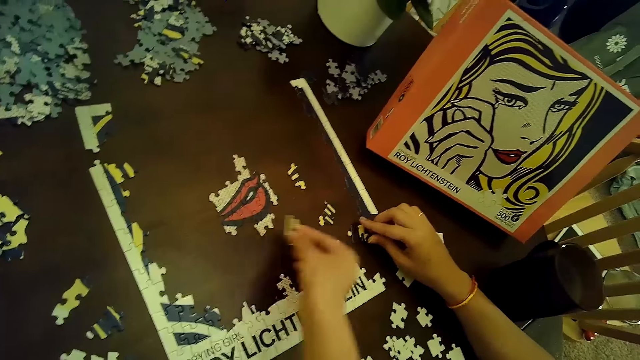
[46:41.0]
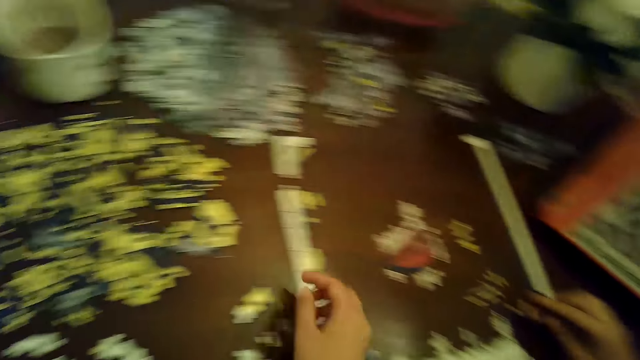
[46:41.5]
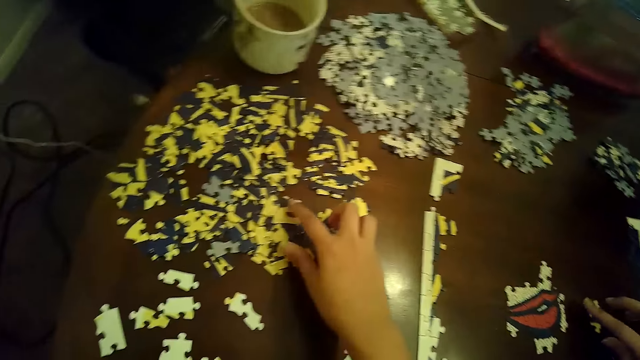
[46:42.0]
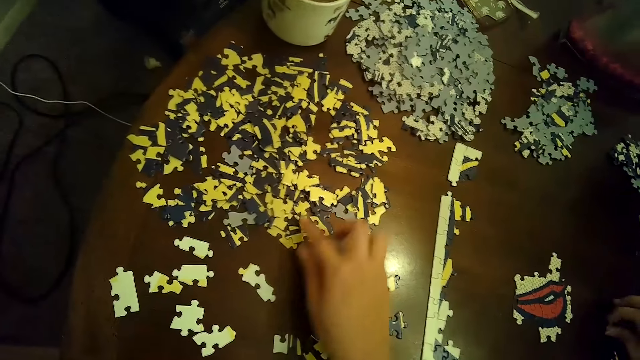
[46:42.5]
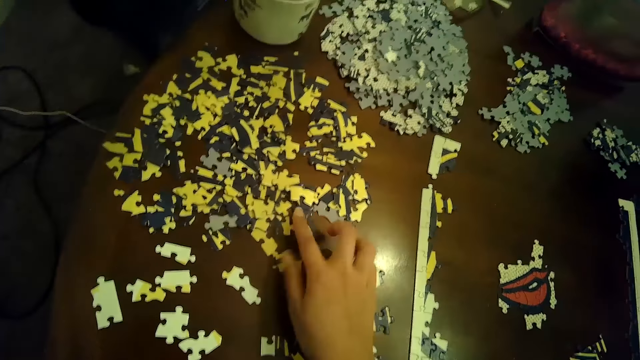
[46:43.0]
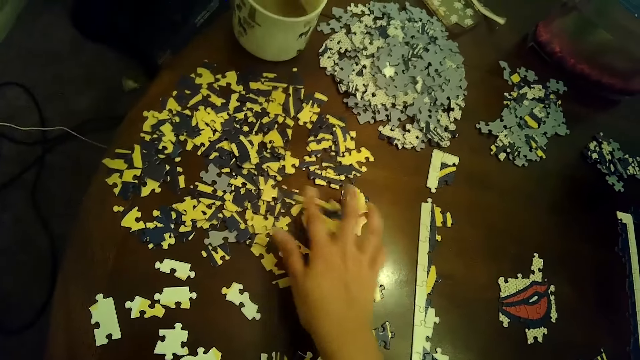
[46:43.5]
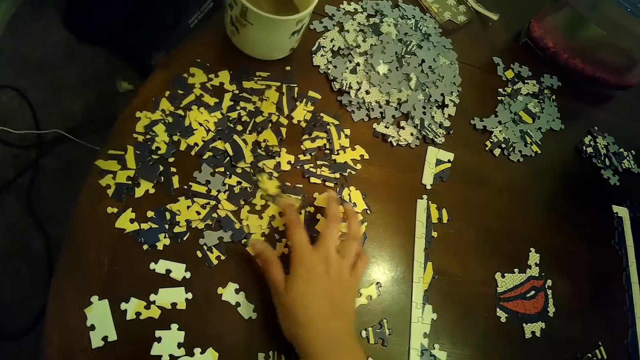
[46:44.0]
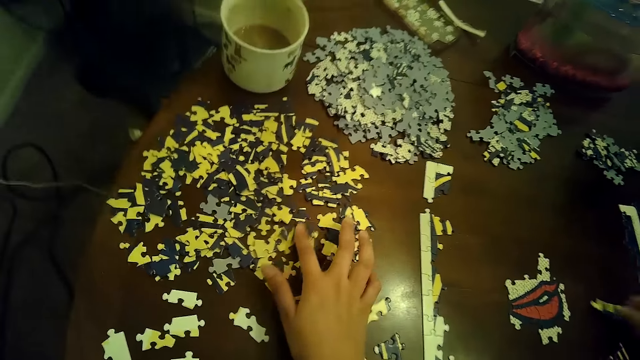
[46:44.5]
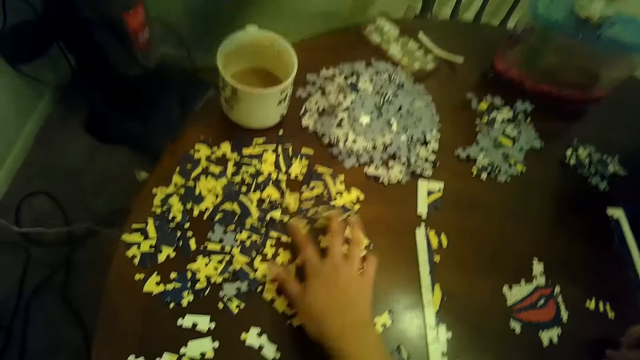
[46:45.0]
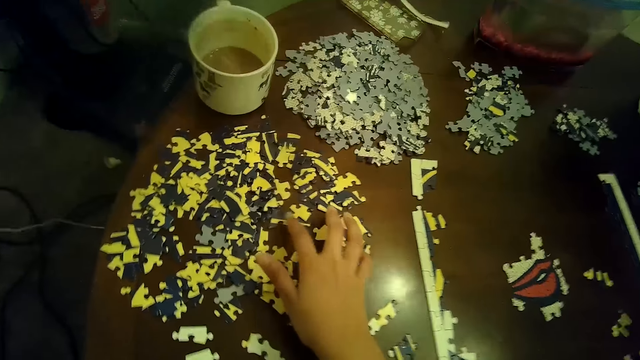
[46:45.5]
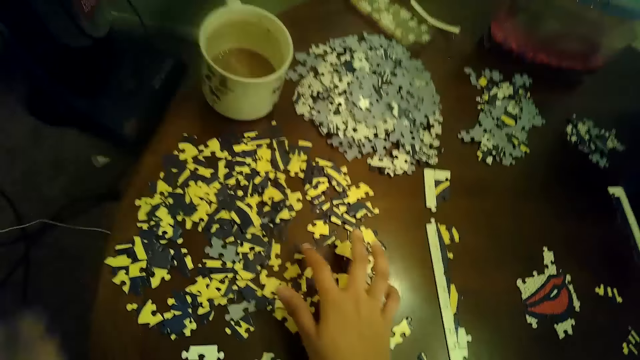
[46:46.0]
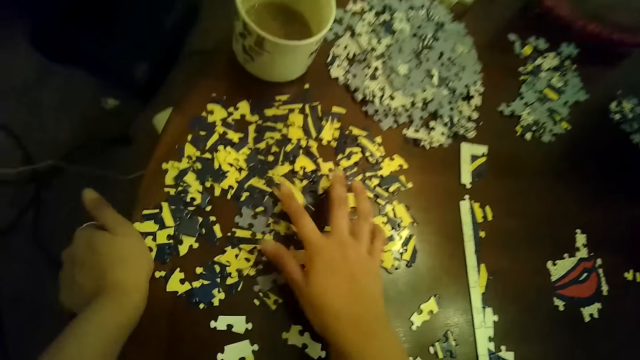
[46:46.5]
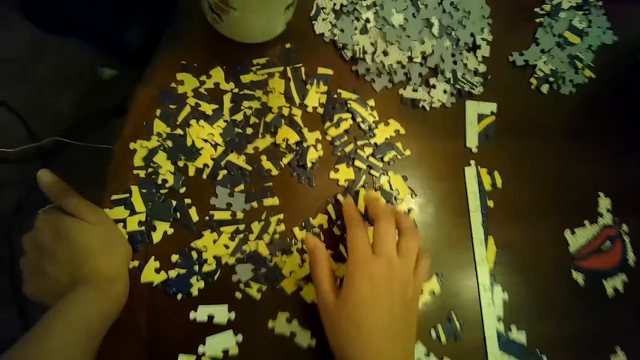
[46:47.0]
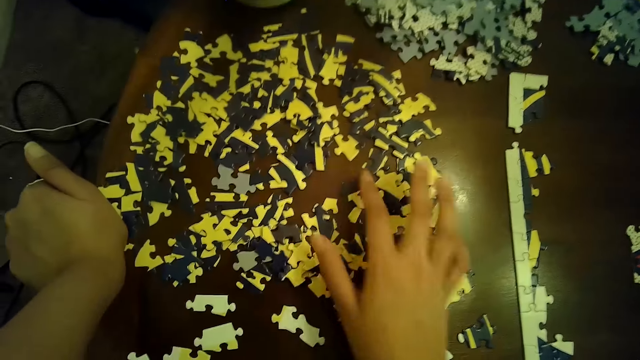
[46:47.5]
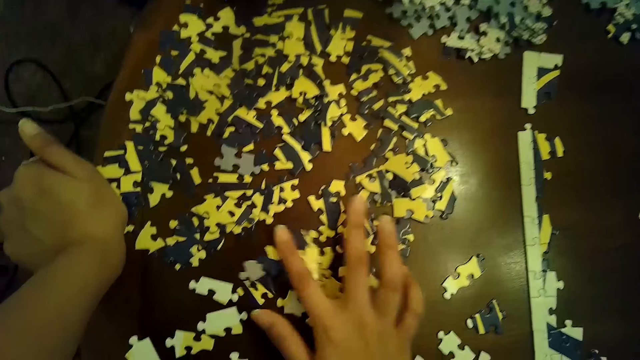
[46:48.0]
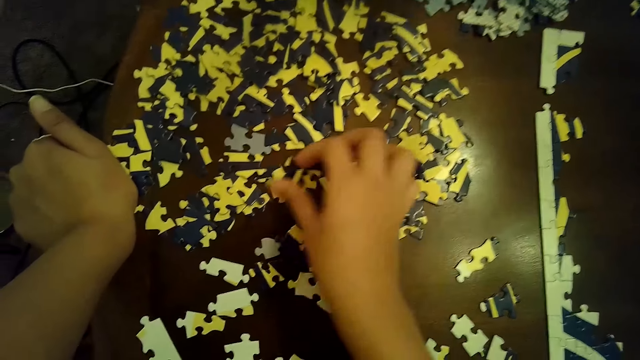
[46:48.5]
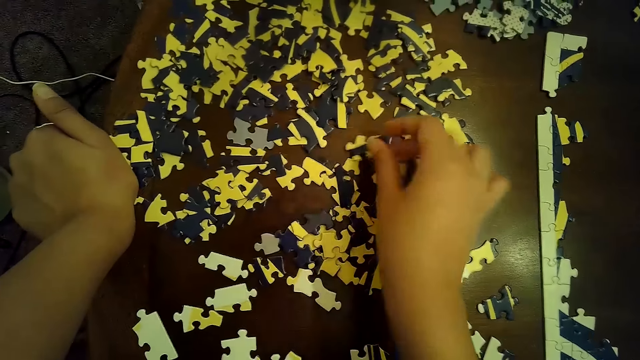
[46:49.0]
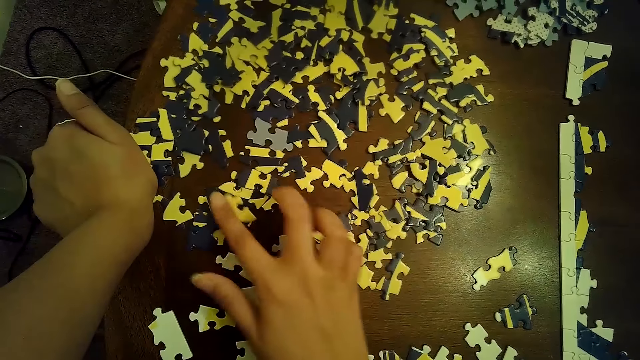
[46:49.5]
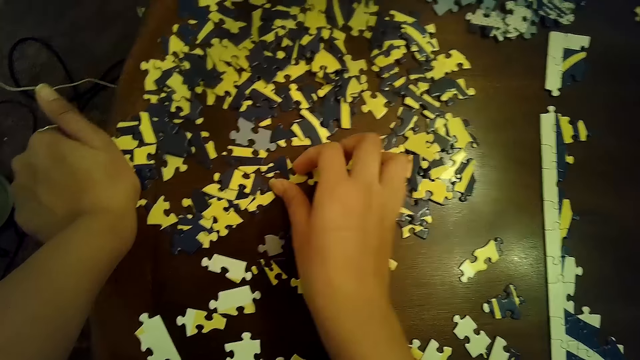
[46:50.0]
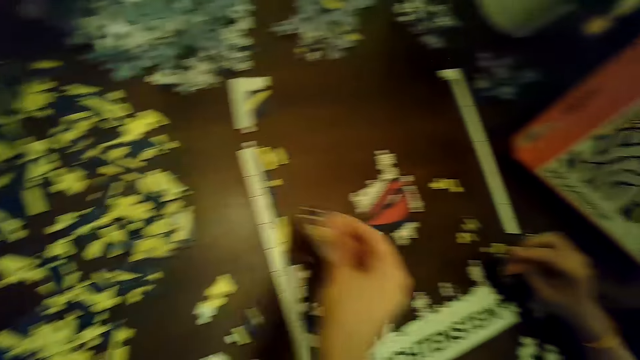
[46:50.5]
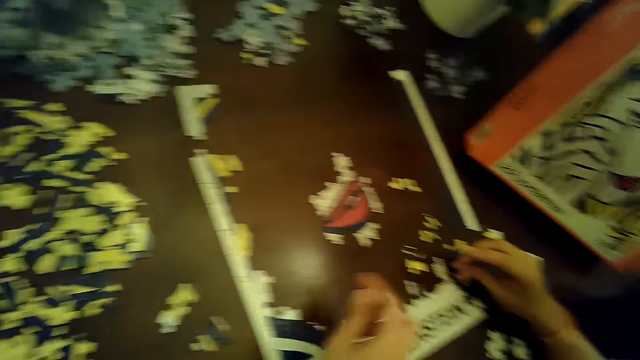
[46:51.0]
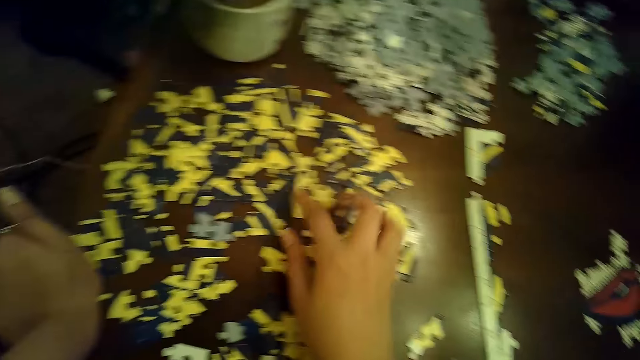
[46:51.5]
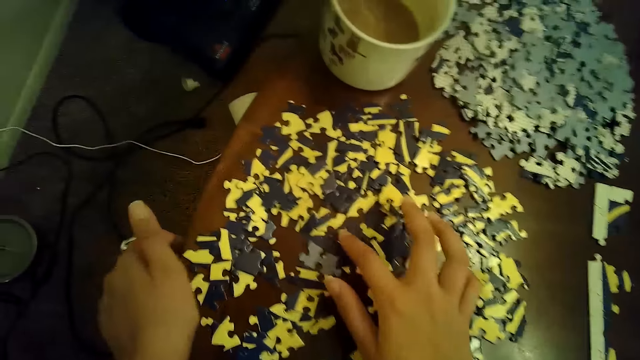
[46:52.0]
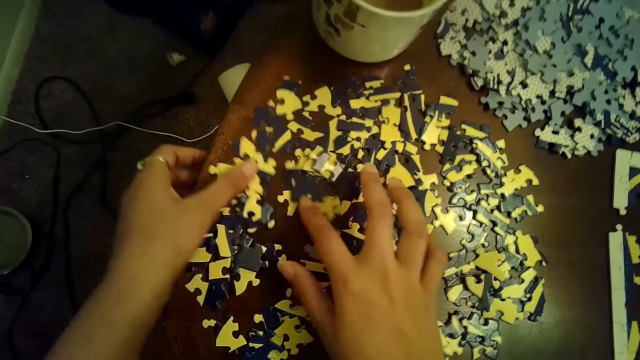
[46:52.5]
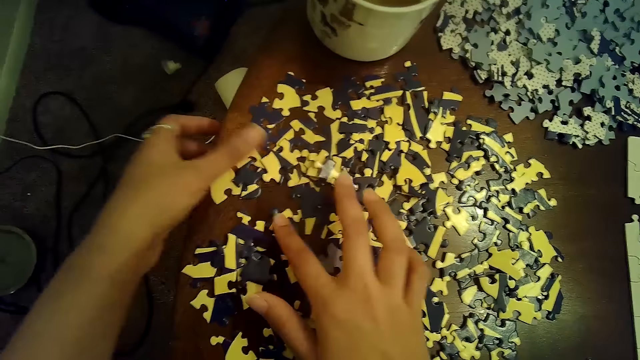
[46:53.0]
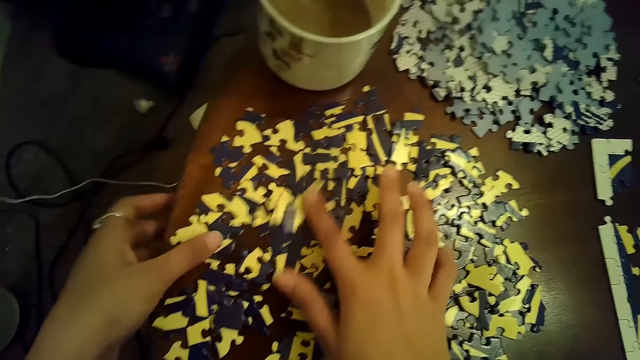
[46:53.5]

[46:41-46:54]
The woman places a puzzle piece on the table with her right hand. The camera wearer places the puzzle piece on the table with her right hand. The woman picks up a puzzle piece from the table with her right hand. The camera wearer moves puzzle pieces on the table with her right hand repeatedly. The woman places the puzzle piece on the table with her right hand. The camera wearer moves puzzle pieces with her right hand. She moves puzzle pieces with her right hand again. She places her left hand on the table. She moves puzzle pieces with her right hand repeatedly. She picks up a puzzle piece from the table with her right hand. She places the puzzle piece on the table with her right hand. She moves puzzle pieces with her right hand. She picks up a puzzle piece from the table with her right hand. She places the puzzle piece on the table with her right hand. She moves puzzle pieces on the table with her right hand. She moves puzzle pieces with both hands.

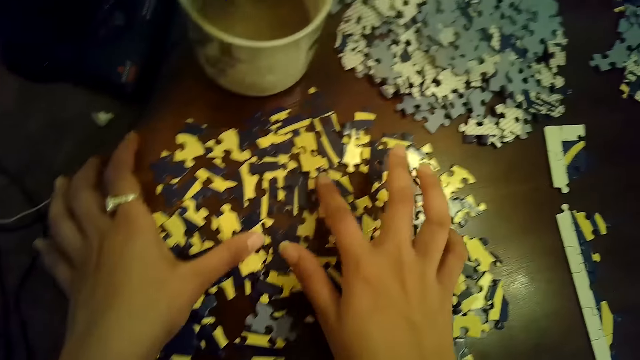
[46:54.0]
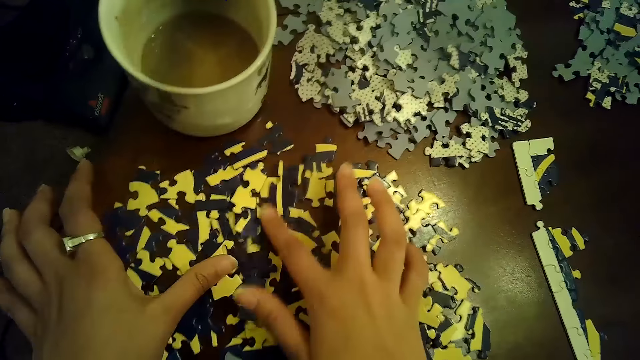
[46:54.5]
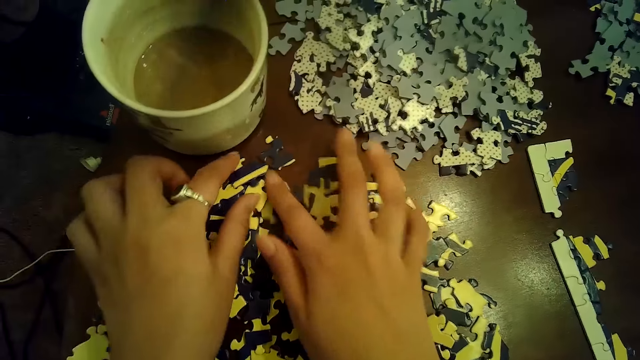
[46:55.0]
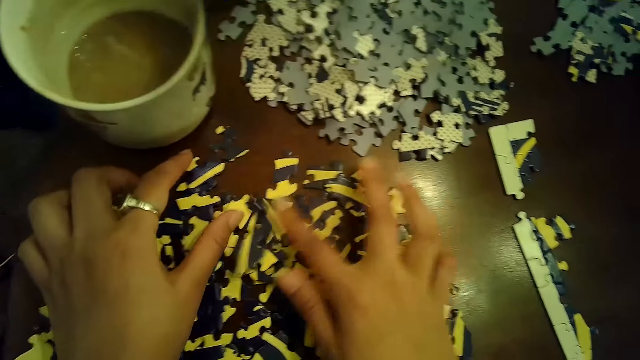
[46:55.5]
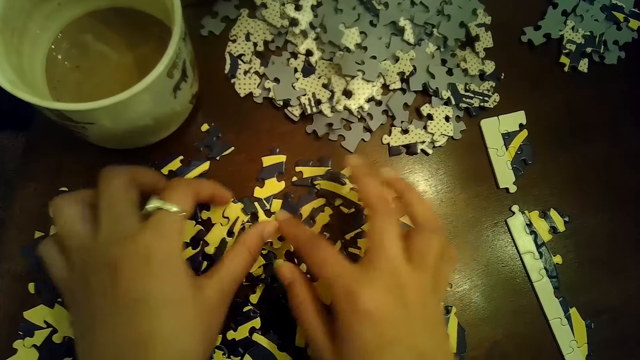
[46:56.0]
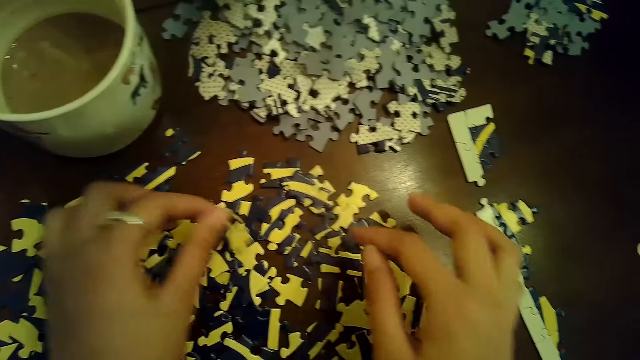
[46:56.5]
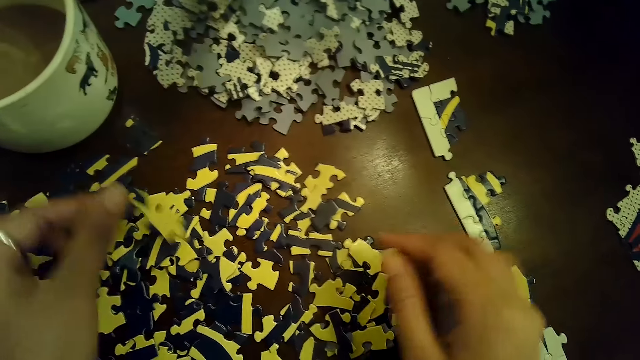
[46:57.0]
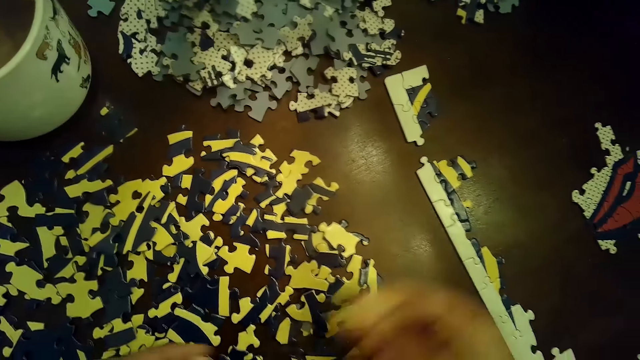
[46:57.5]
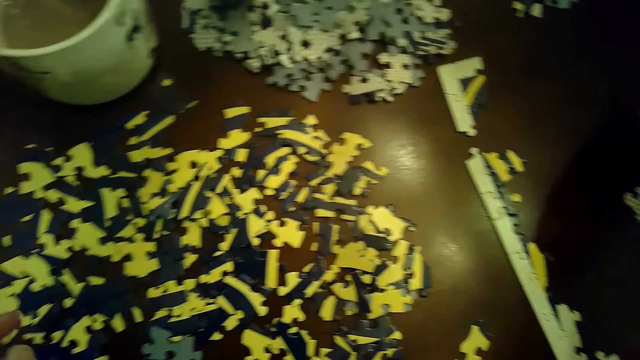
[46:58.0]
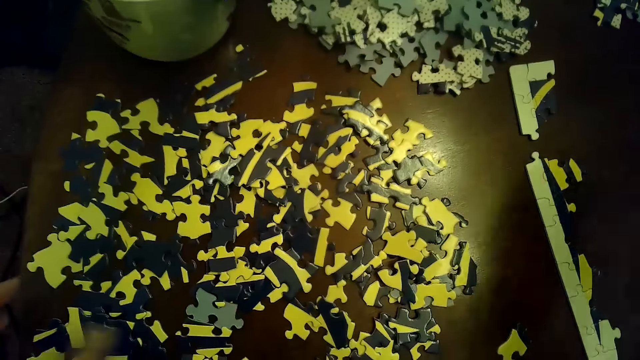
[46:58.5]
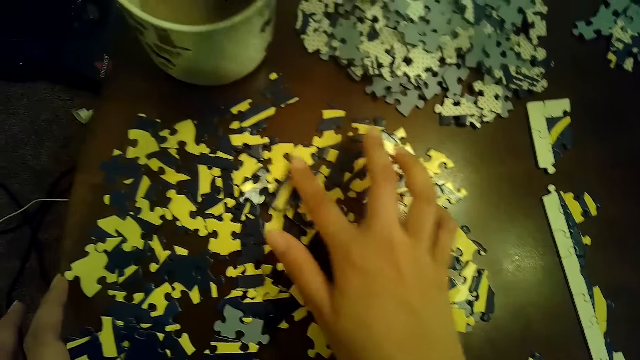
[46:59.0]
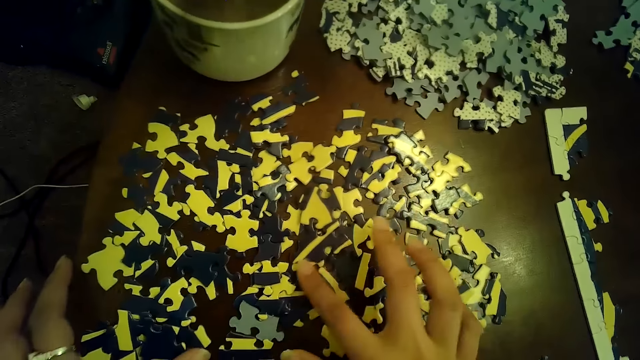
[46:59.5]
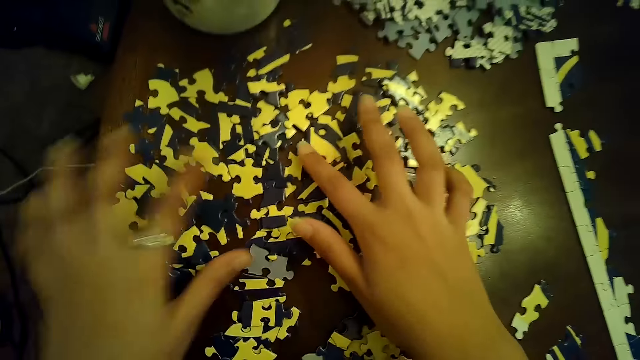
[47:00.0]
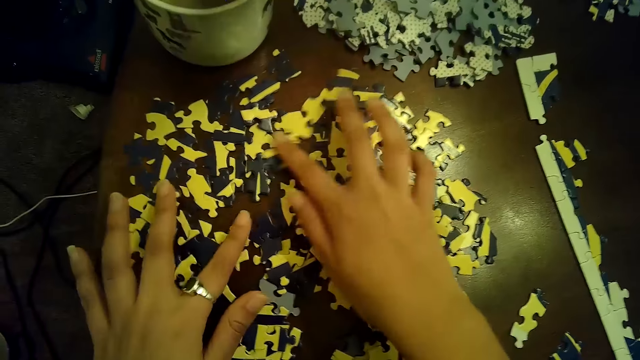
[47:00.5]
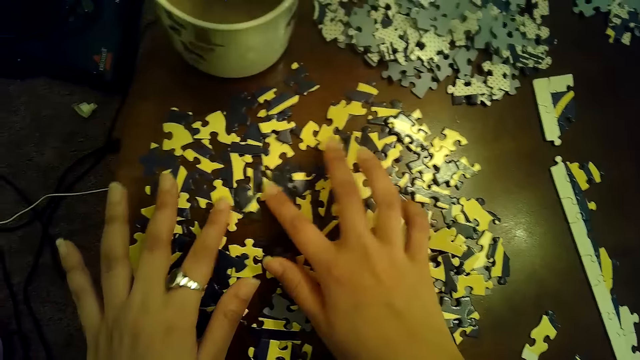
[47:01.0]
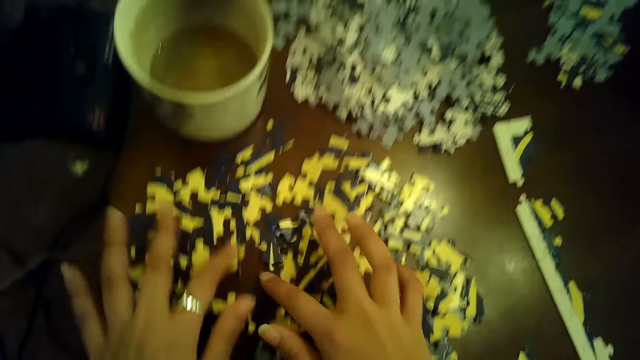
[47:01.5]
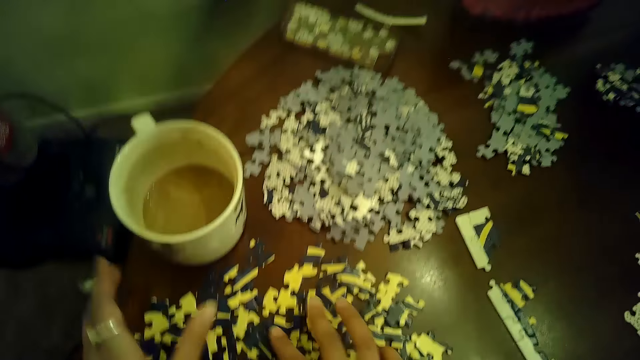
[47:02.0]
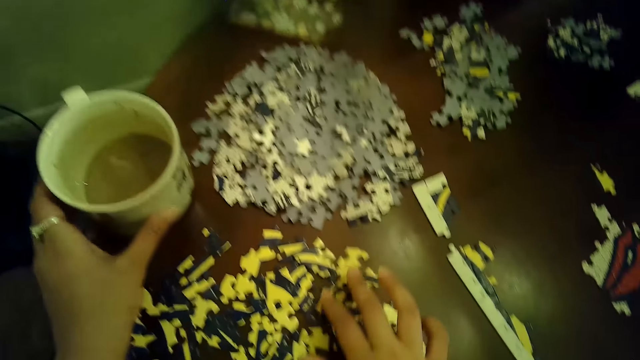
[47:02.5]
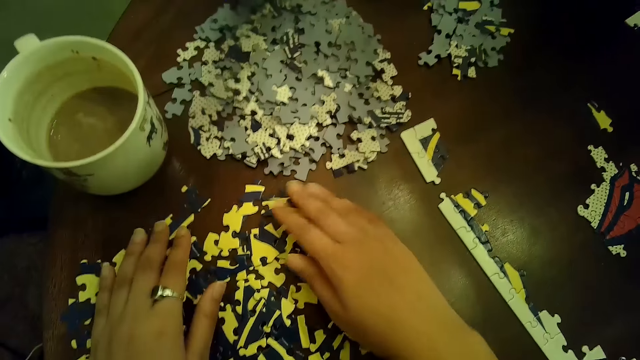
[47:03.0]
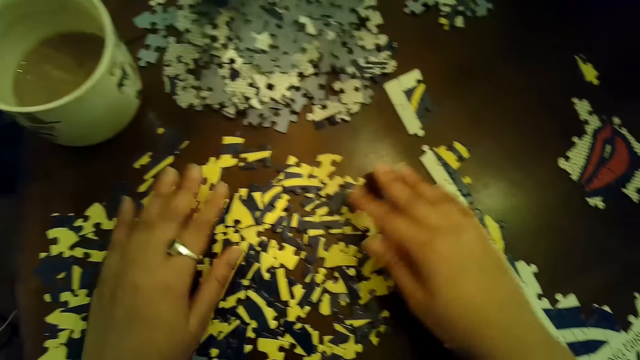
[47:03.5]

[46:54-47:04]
The camera wearer moves puzzle pieces with both hands. She moves puzzle pieces with her right hand. She moves puzzle pieces with both hands. She picks up a puzzle piece from the table with her left hand. She passes the puzzle piece from her left hand to her right hand. She places the puzzle piece on the table with her right hand. She moves puzzle pieces on the table with her right hand. She moves puzzle pieces with both hands. She moves a mug of coffee on the table with her left hand. She moves puzzle pieces on the table with both hands.
